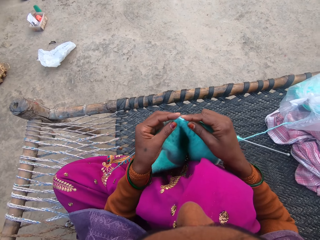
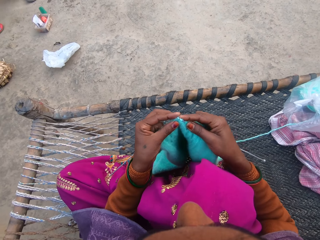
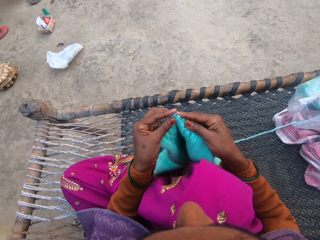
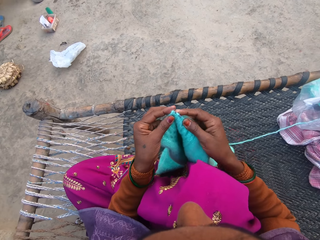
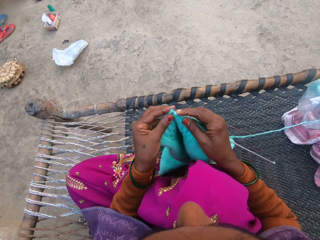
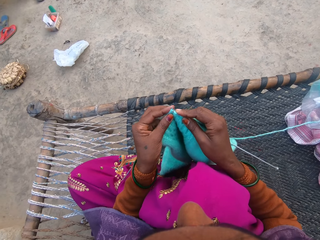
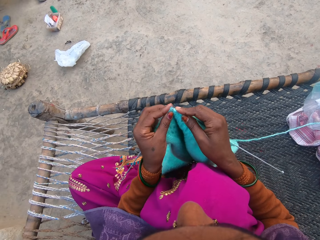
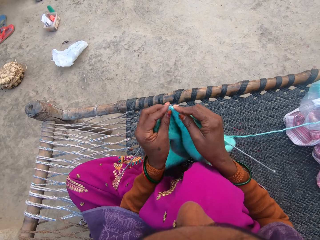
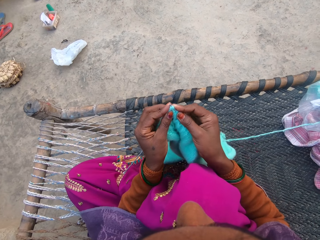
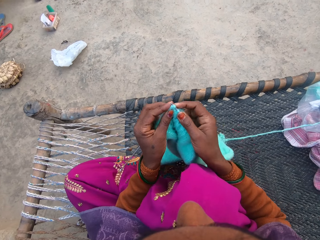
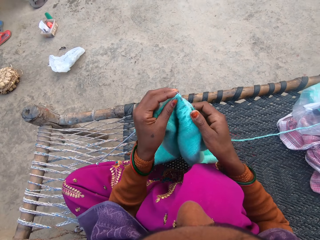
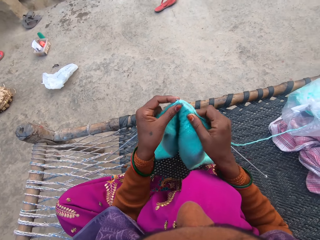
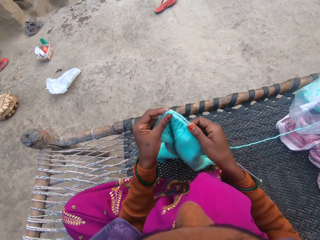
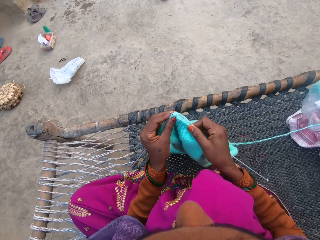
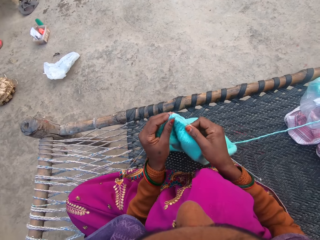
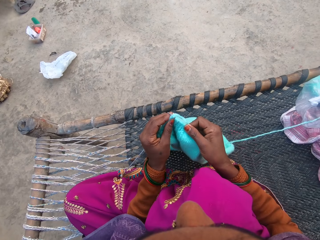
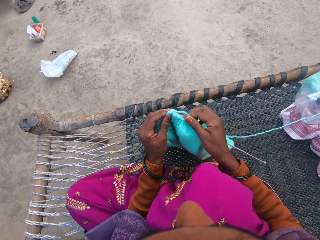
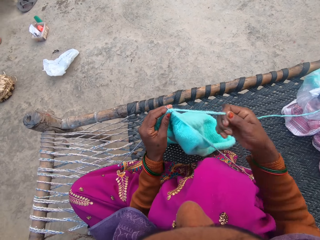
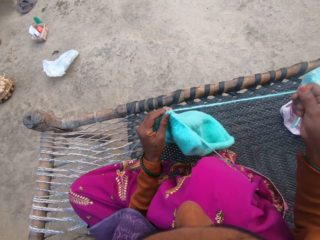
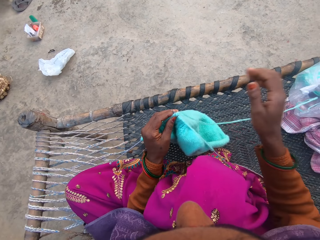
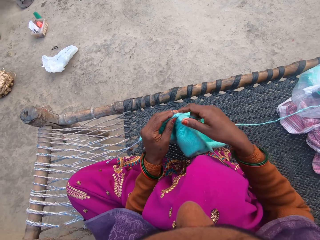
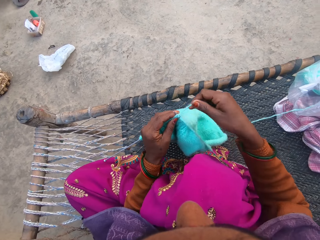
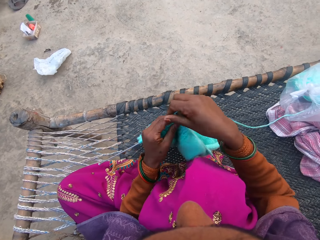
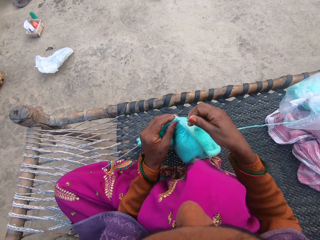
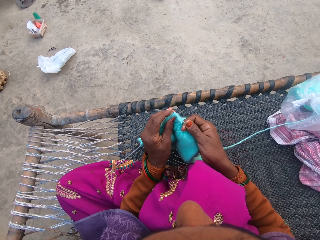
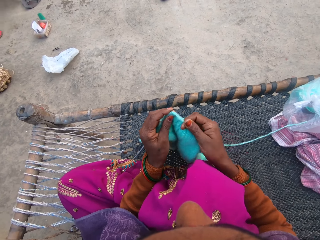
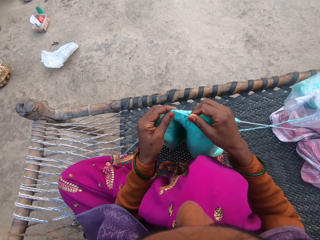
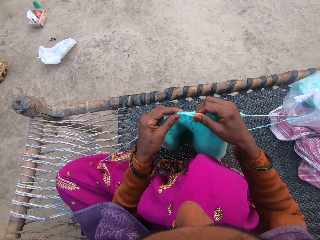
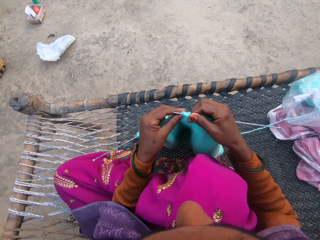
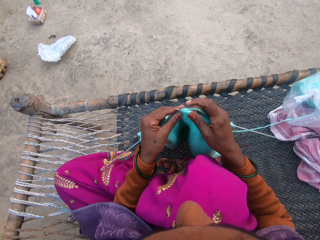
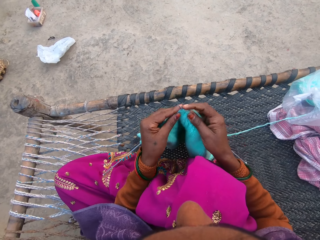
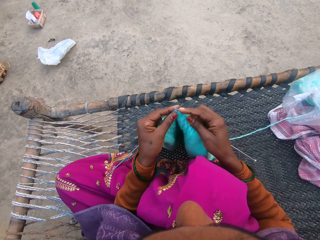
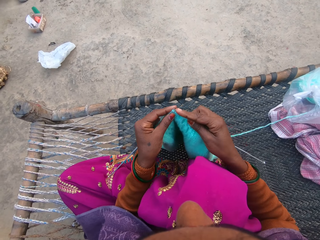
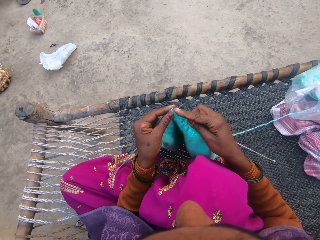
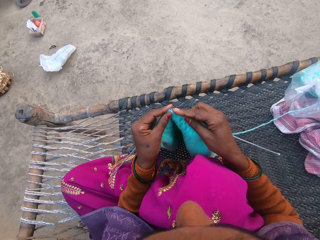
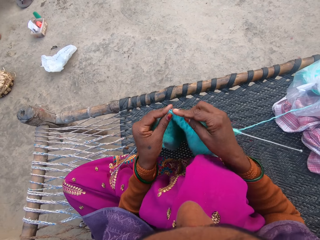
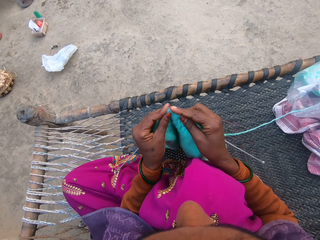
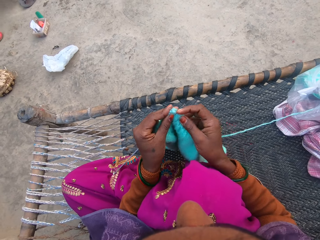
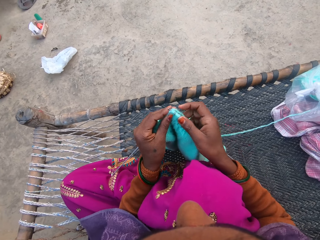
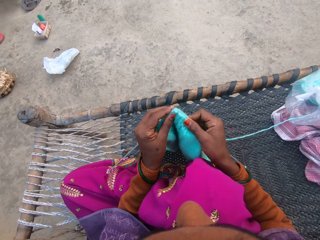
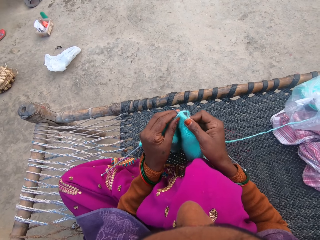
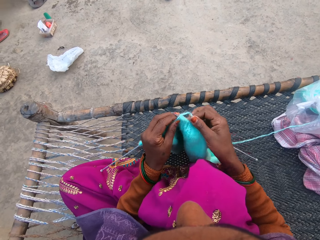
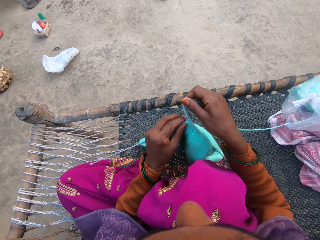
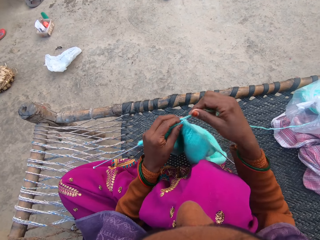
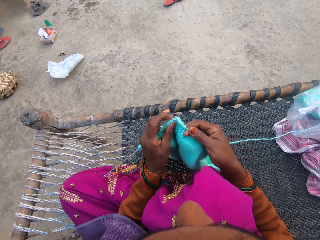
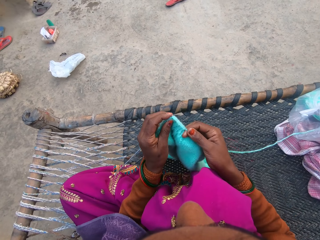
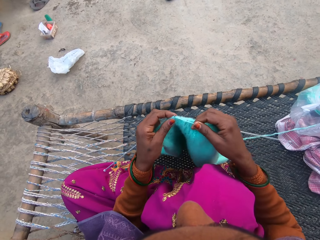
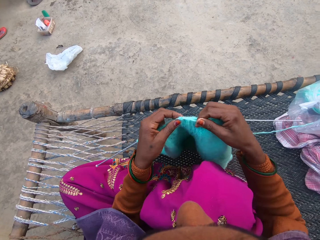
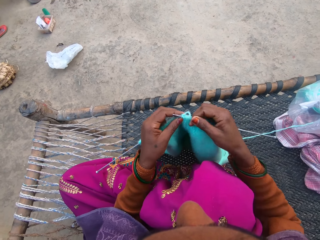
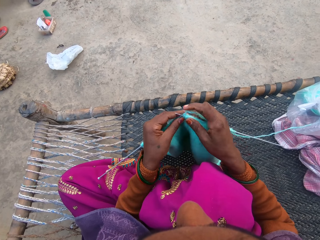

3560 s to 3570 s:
The camera wearer pulls more yarn from the ball of yarn. They knit the sweater with the pair of needles and the yarn.

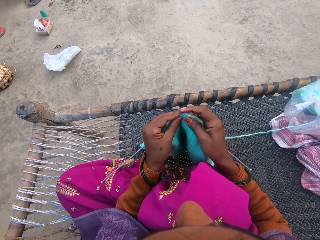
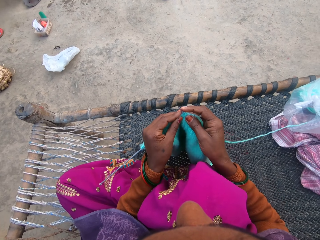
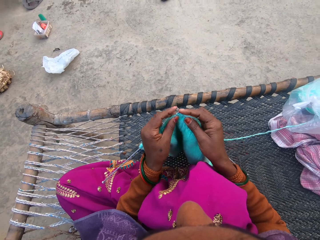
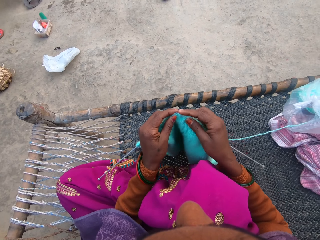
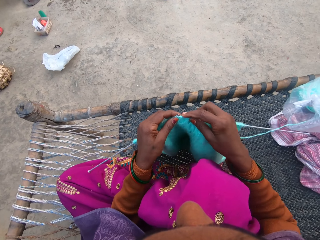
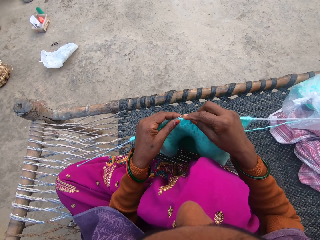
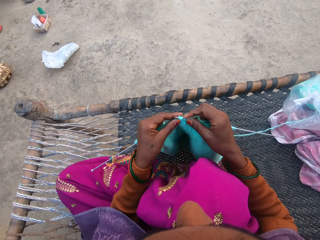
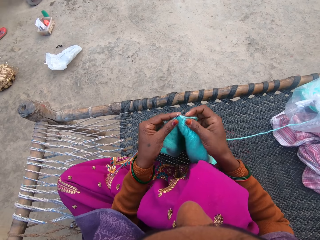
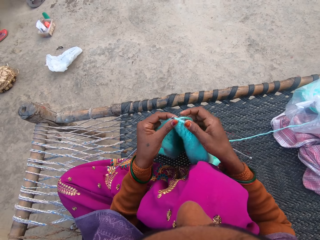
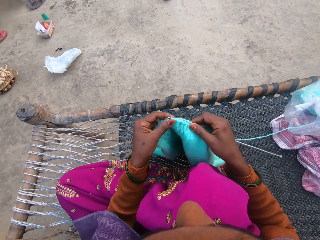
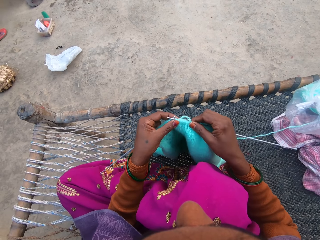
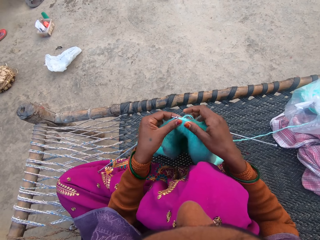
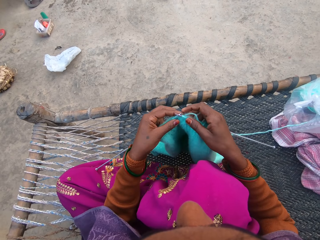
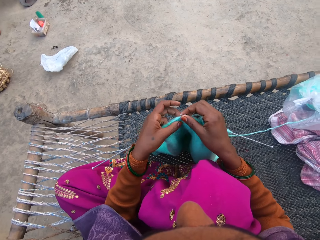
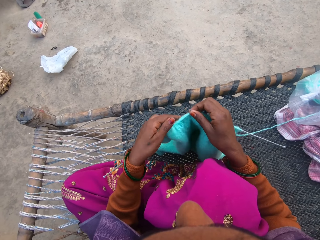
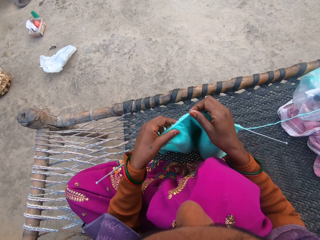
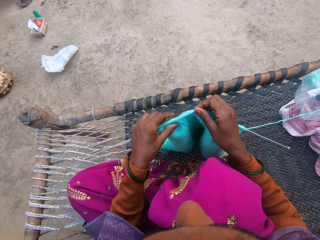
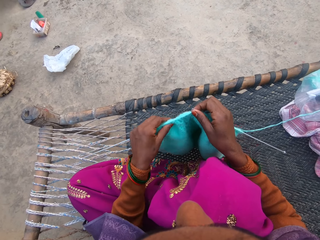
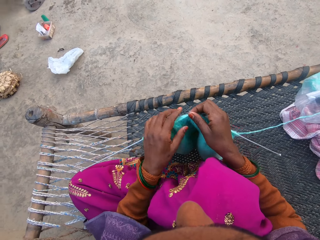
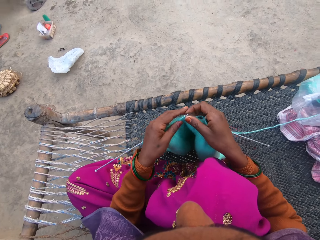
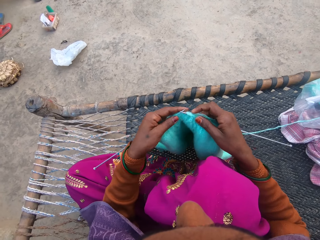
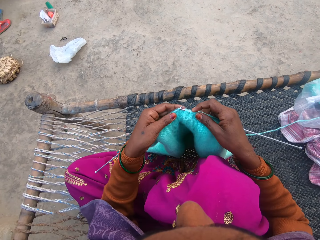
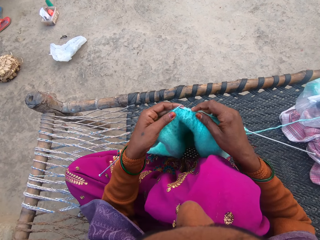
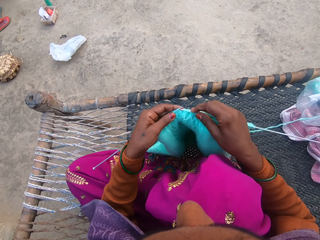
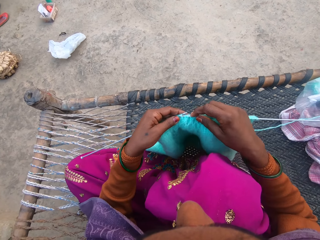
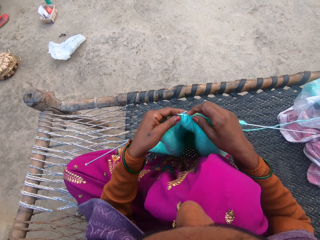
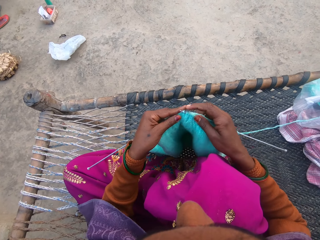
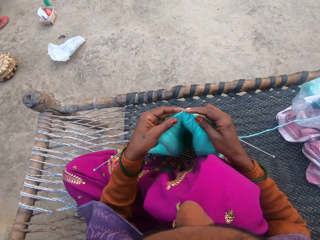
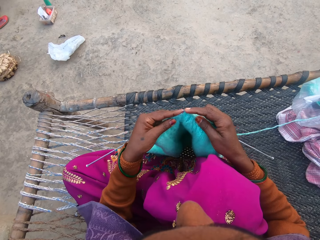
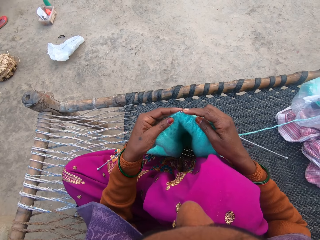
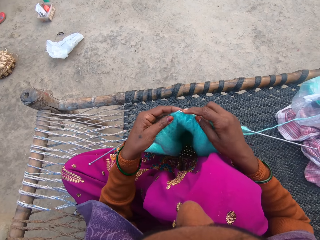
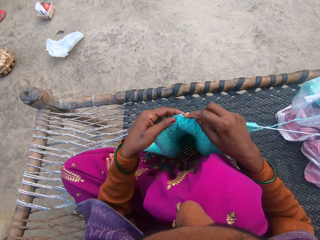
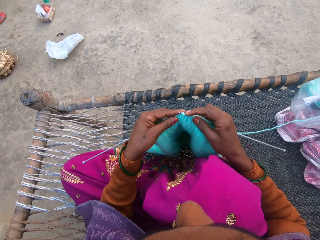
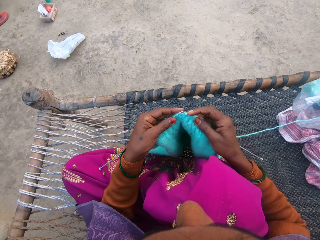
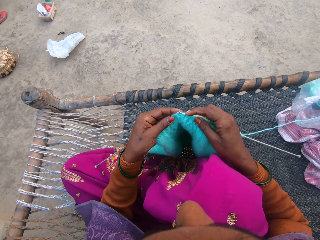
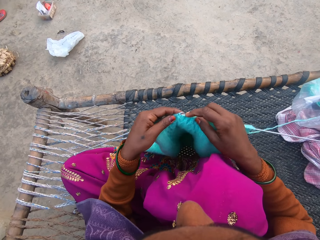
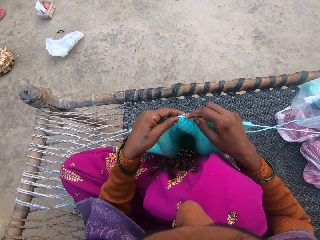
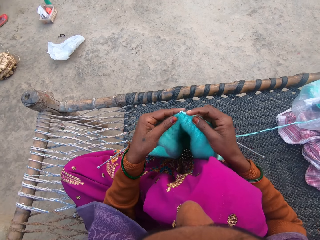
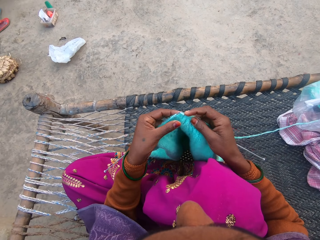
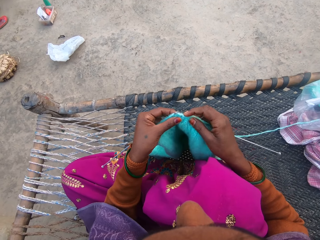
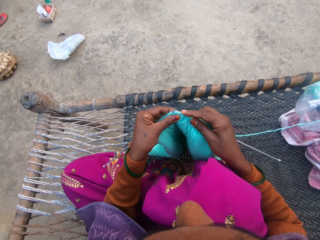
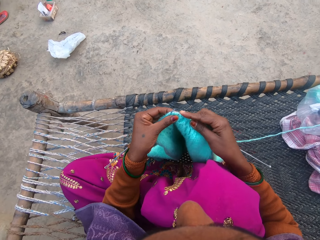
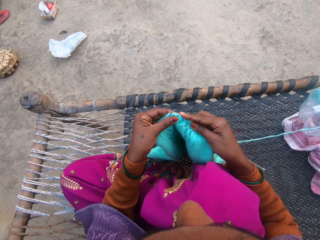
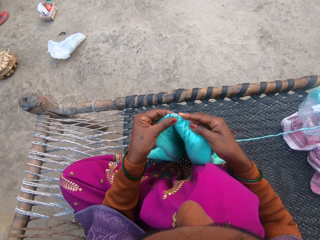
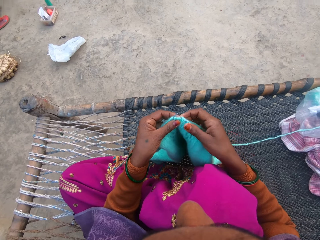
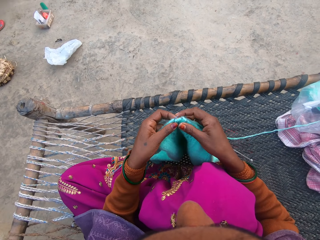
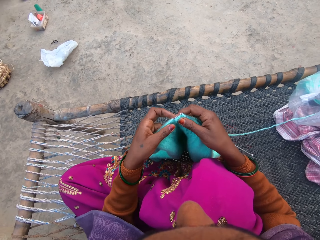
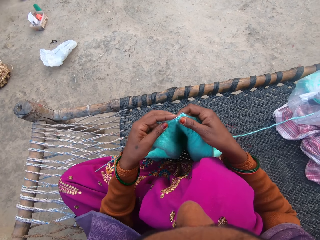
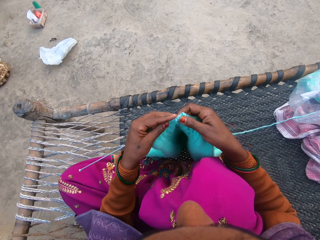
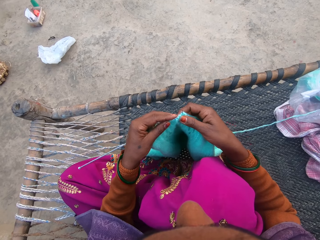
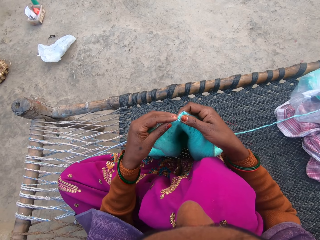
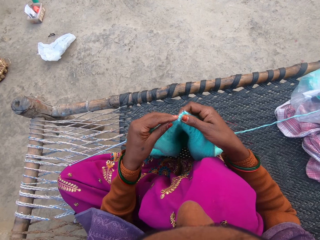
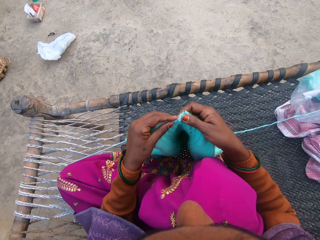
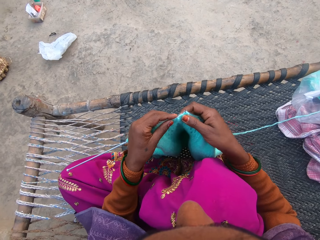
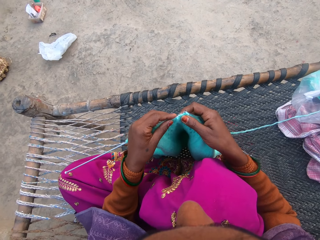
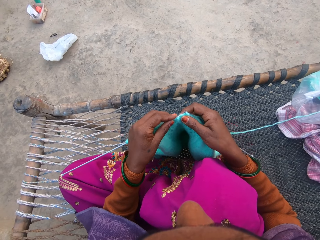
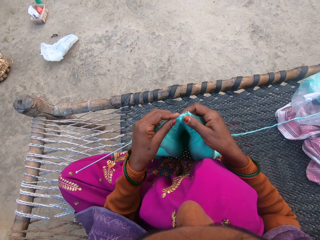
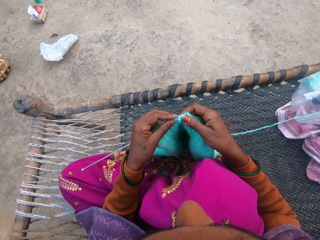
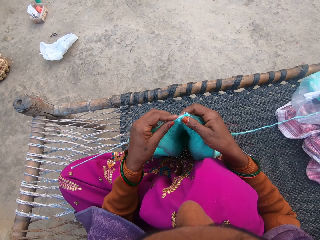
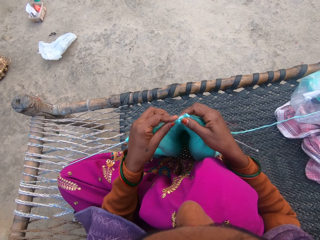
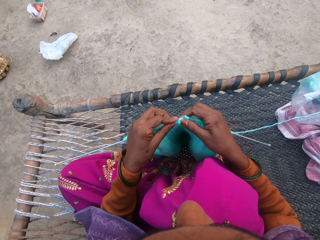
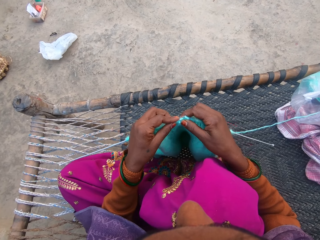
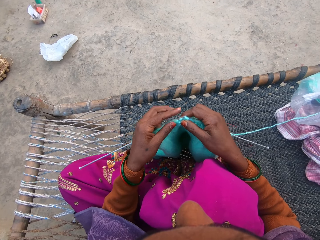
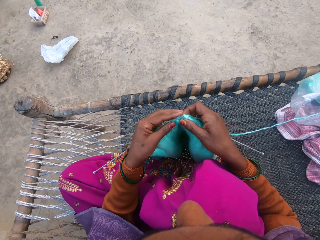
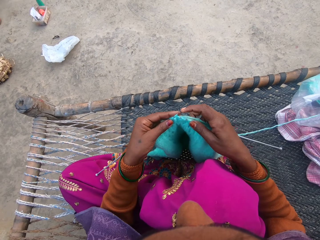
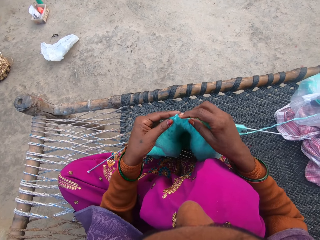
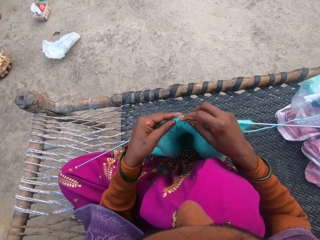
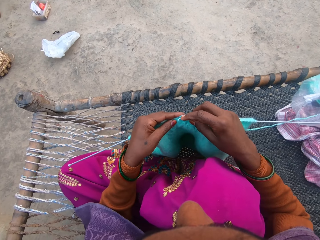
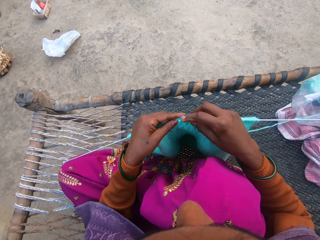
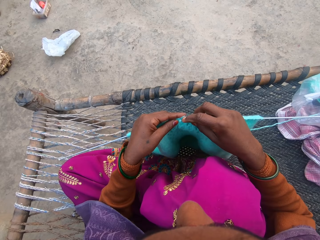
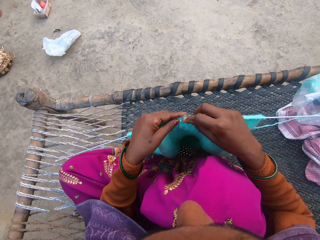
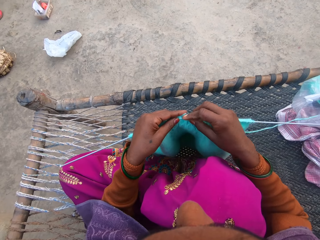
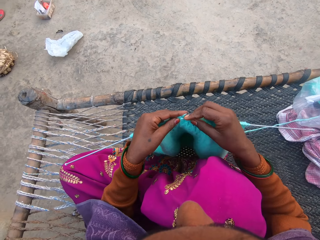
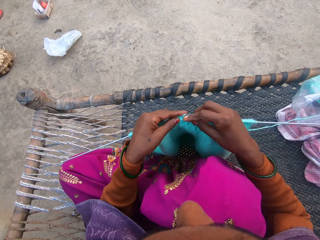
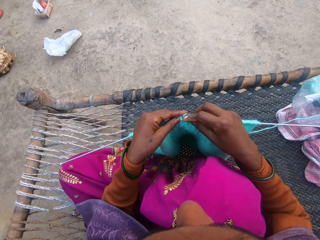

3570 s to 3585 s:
The camera wearer adjusts the sweater on the needle. They push the thread on the needle. They knit the sweater with the pair of needles and the yarn.
